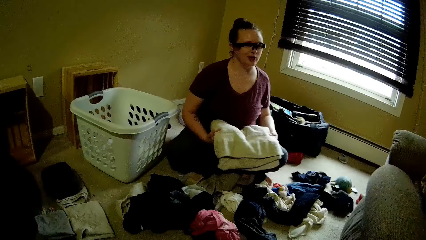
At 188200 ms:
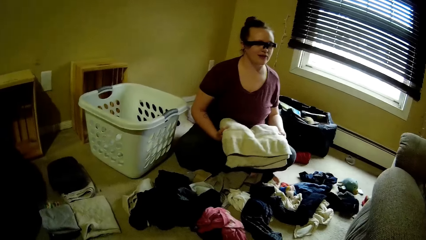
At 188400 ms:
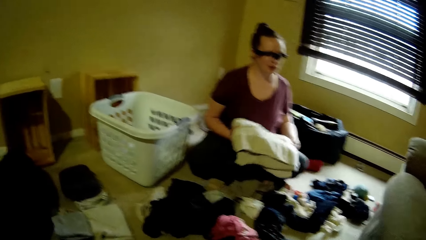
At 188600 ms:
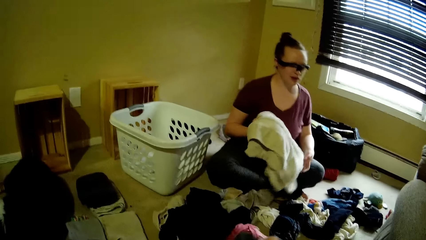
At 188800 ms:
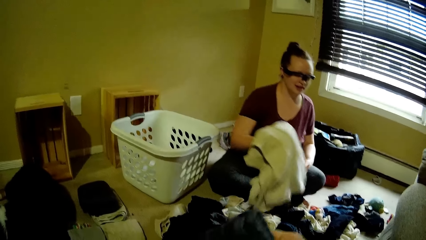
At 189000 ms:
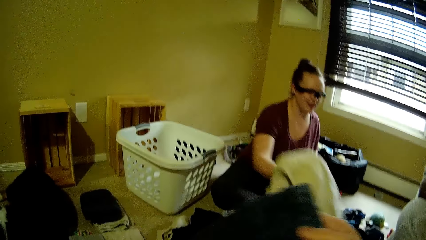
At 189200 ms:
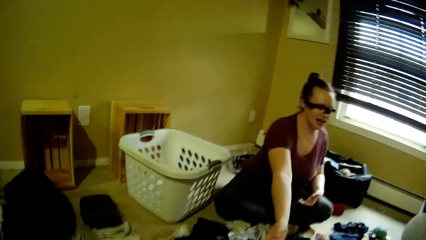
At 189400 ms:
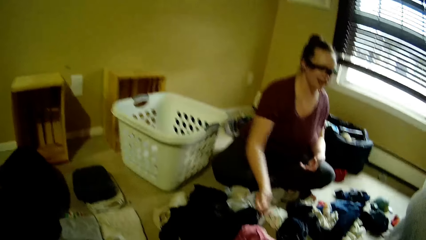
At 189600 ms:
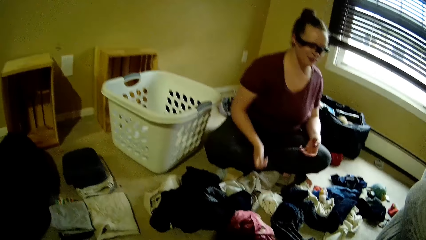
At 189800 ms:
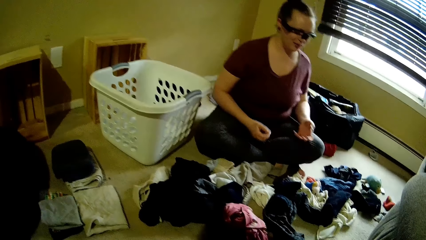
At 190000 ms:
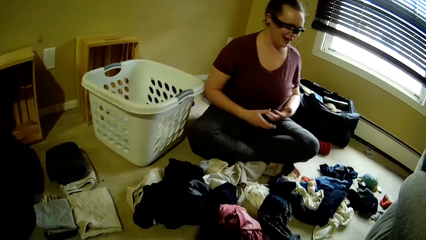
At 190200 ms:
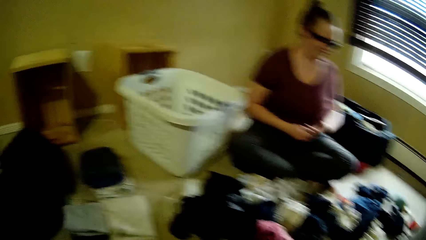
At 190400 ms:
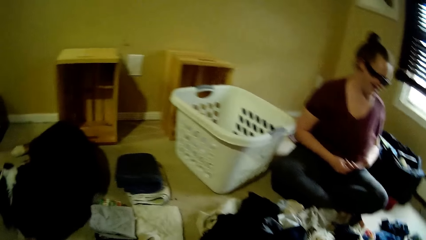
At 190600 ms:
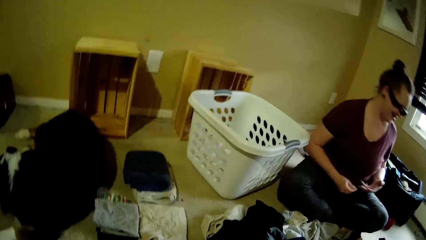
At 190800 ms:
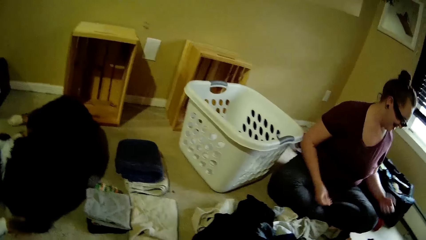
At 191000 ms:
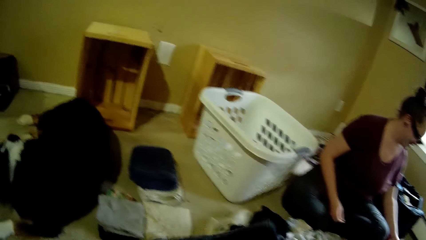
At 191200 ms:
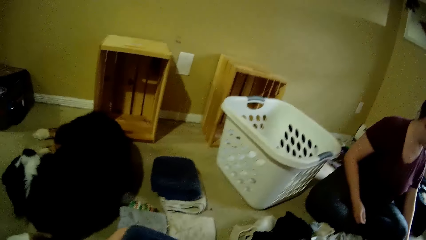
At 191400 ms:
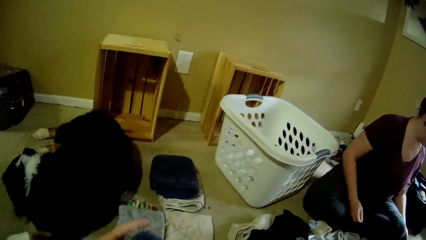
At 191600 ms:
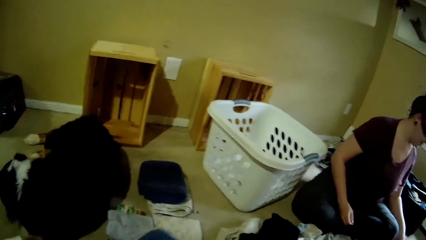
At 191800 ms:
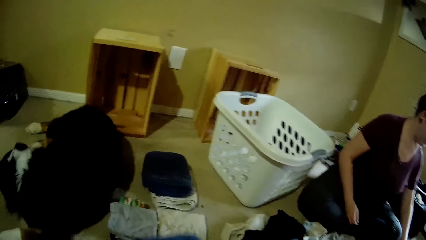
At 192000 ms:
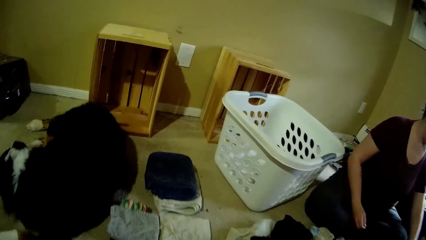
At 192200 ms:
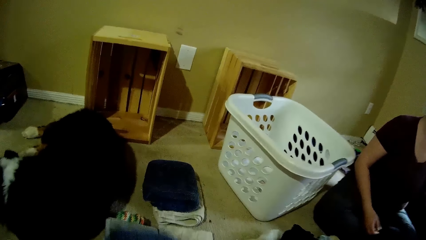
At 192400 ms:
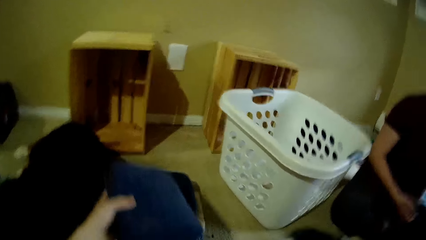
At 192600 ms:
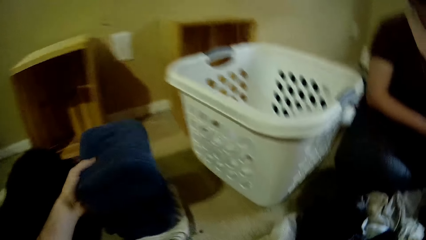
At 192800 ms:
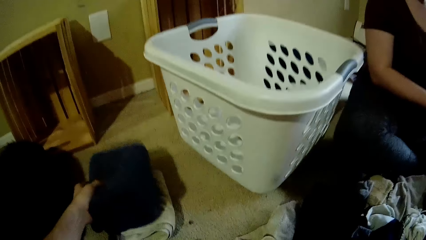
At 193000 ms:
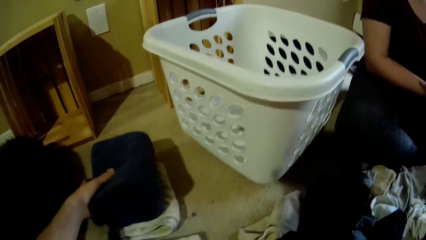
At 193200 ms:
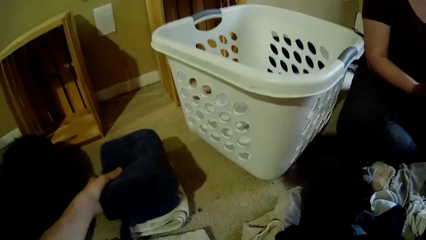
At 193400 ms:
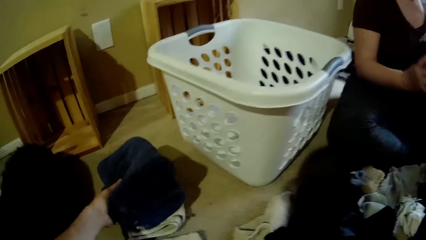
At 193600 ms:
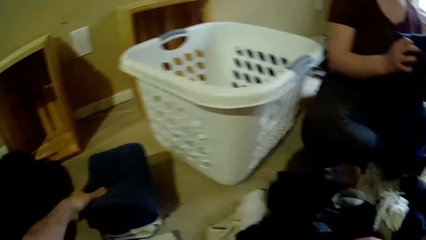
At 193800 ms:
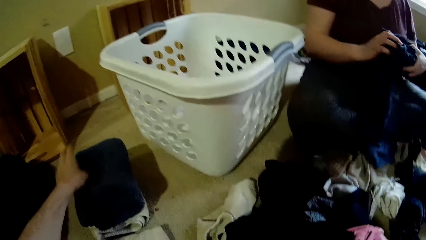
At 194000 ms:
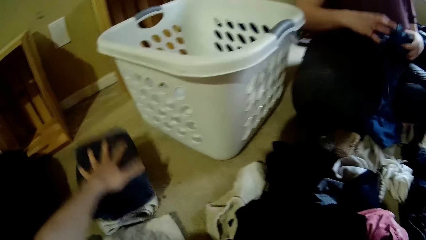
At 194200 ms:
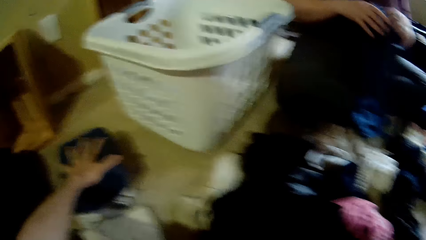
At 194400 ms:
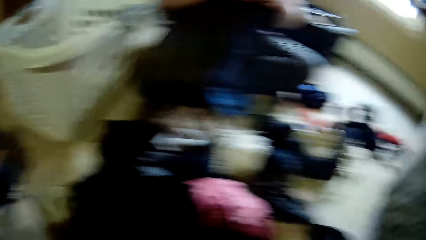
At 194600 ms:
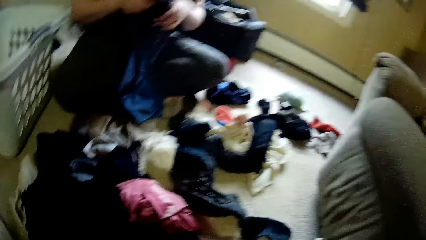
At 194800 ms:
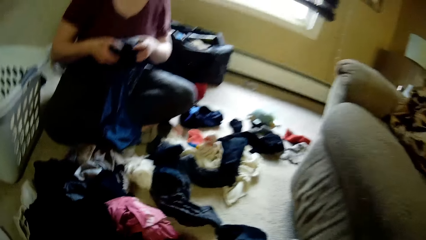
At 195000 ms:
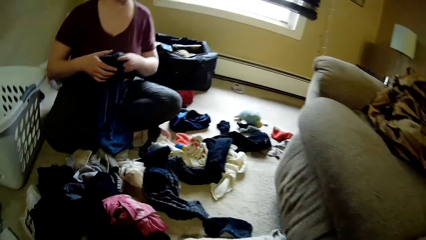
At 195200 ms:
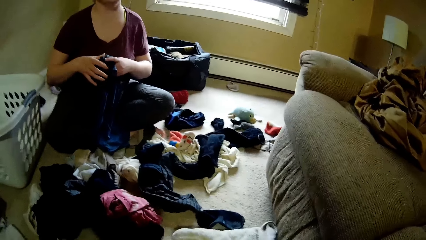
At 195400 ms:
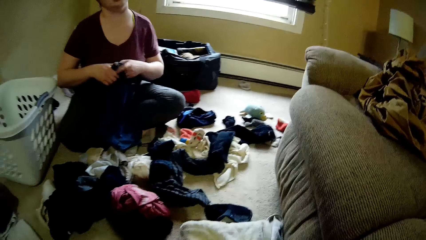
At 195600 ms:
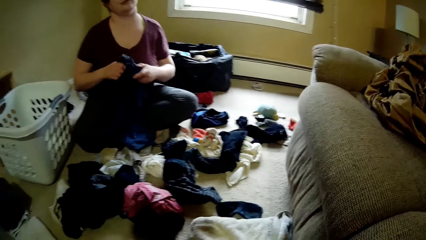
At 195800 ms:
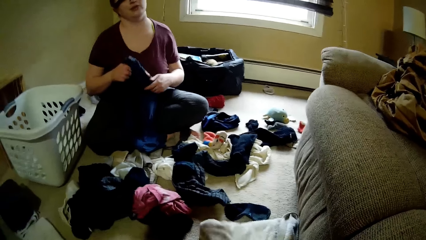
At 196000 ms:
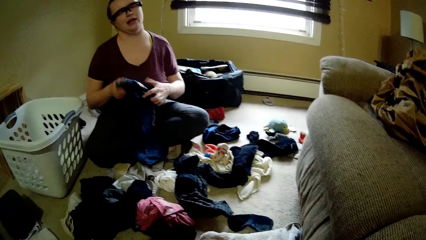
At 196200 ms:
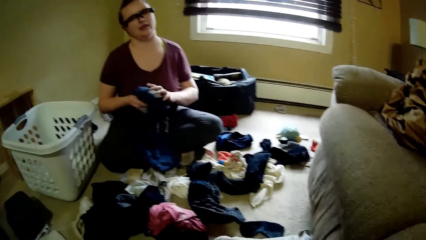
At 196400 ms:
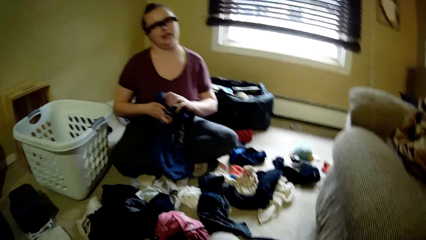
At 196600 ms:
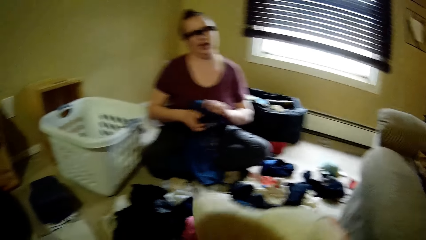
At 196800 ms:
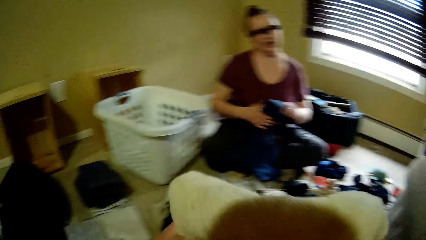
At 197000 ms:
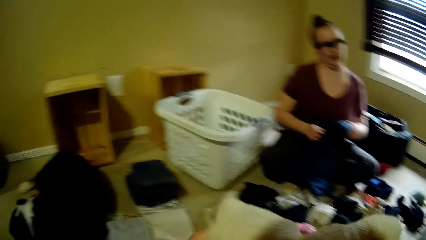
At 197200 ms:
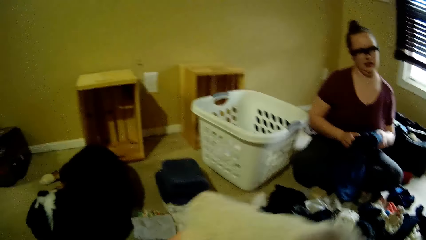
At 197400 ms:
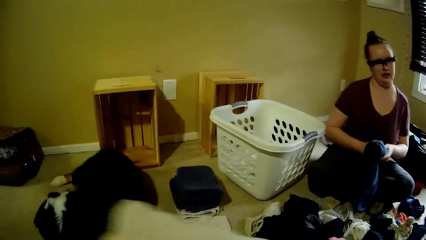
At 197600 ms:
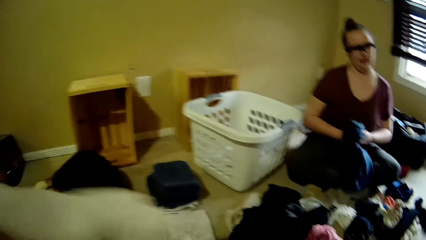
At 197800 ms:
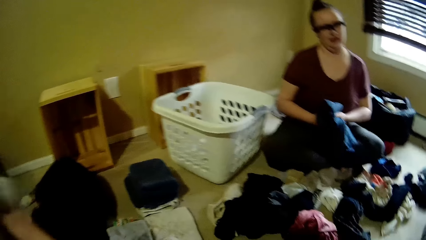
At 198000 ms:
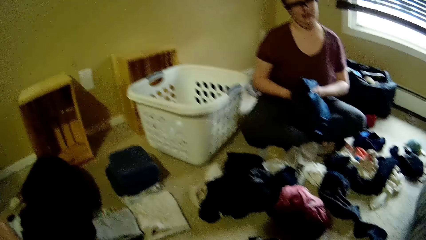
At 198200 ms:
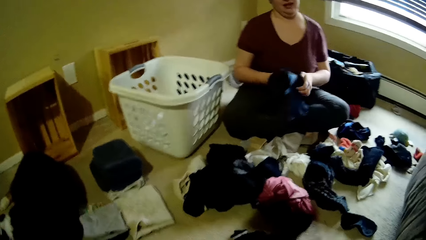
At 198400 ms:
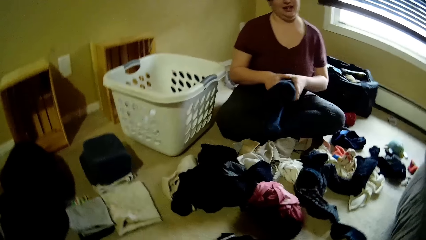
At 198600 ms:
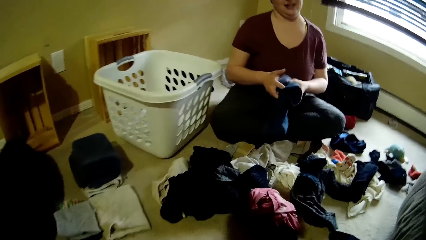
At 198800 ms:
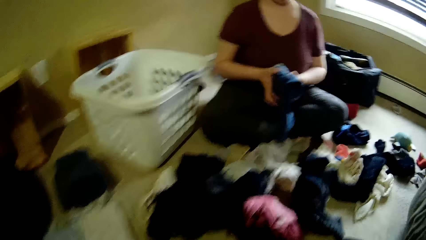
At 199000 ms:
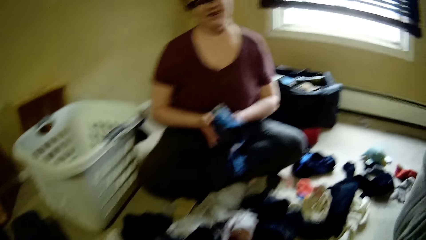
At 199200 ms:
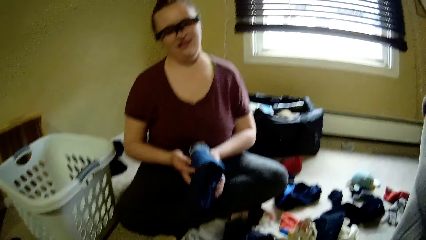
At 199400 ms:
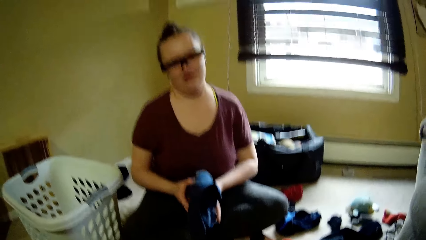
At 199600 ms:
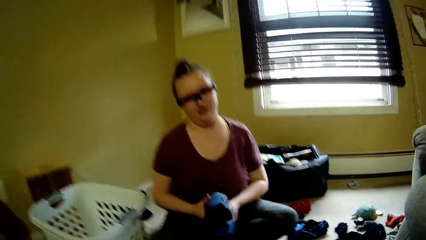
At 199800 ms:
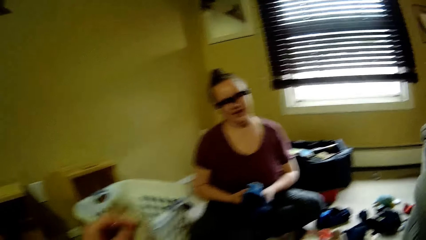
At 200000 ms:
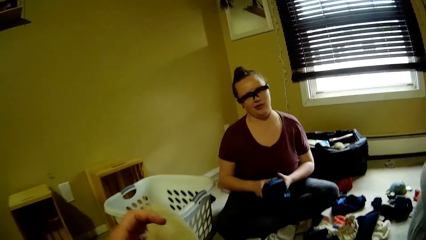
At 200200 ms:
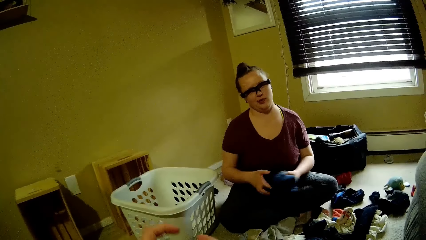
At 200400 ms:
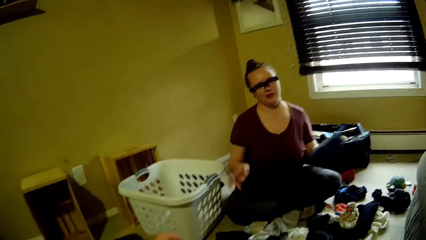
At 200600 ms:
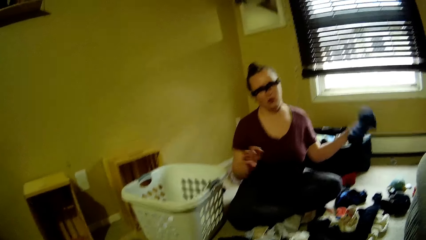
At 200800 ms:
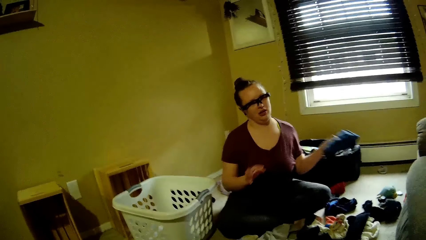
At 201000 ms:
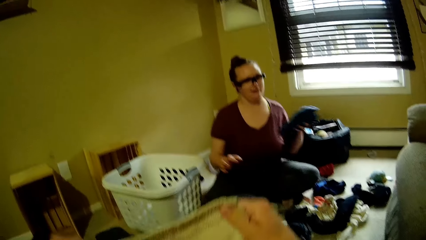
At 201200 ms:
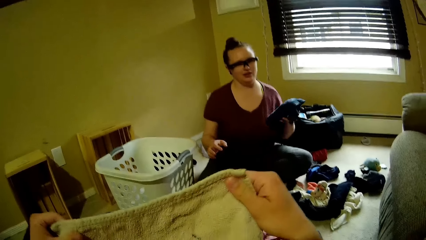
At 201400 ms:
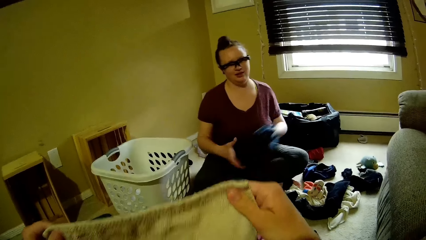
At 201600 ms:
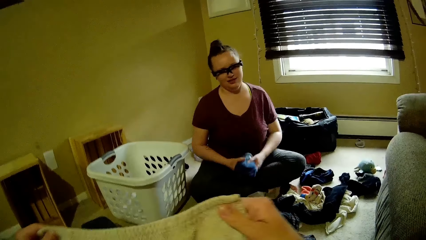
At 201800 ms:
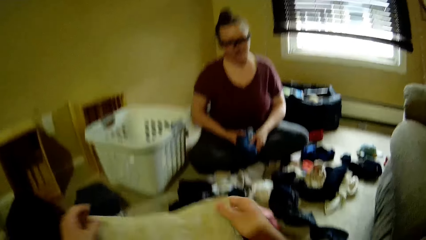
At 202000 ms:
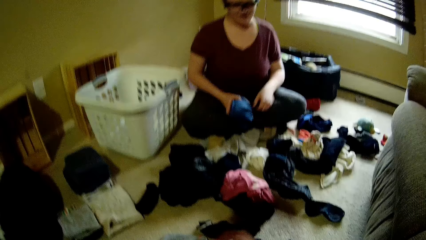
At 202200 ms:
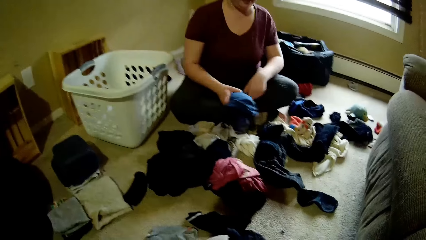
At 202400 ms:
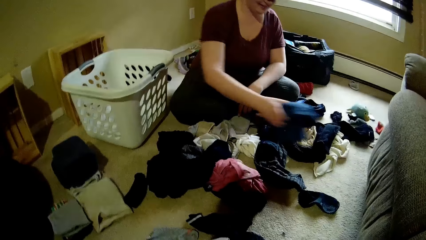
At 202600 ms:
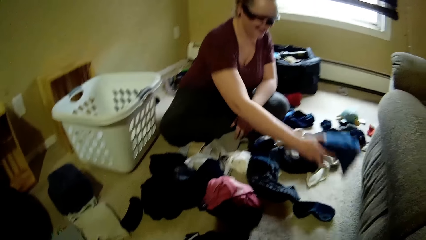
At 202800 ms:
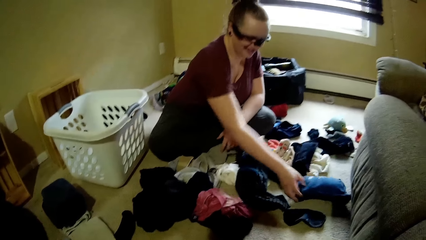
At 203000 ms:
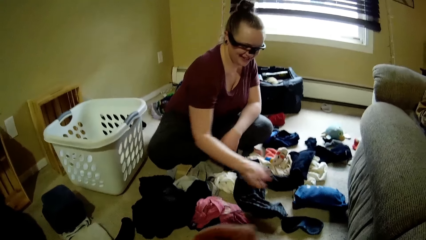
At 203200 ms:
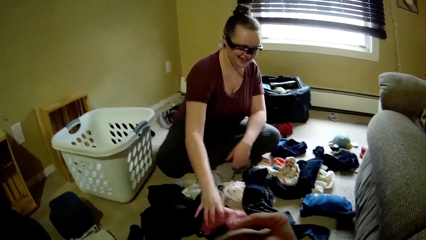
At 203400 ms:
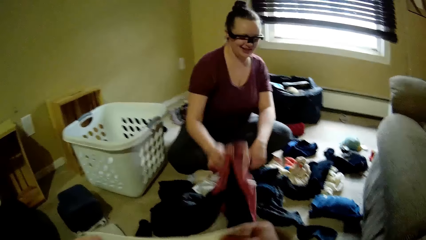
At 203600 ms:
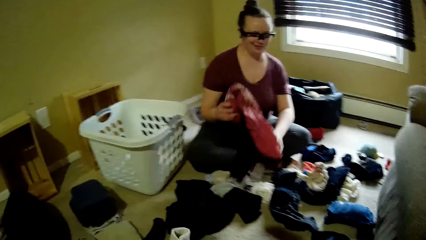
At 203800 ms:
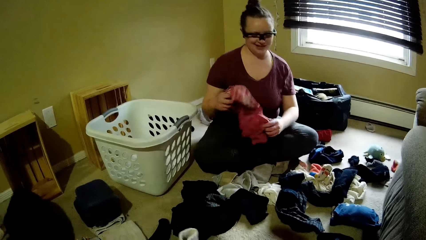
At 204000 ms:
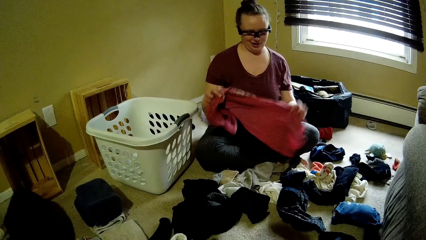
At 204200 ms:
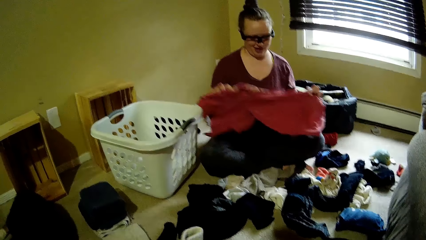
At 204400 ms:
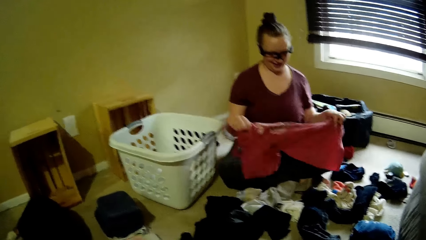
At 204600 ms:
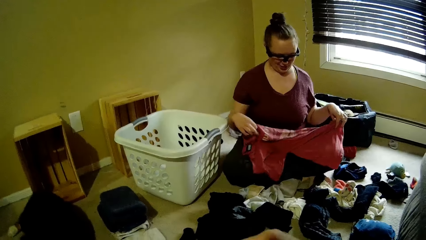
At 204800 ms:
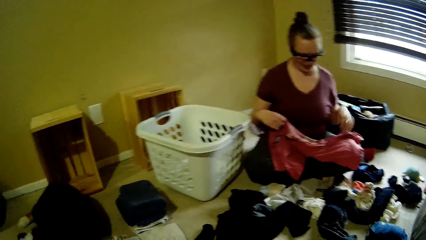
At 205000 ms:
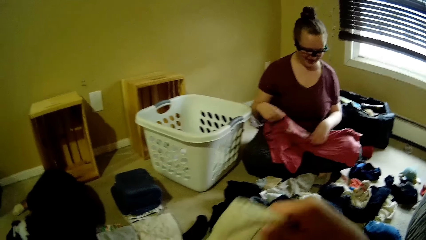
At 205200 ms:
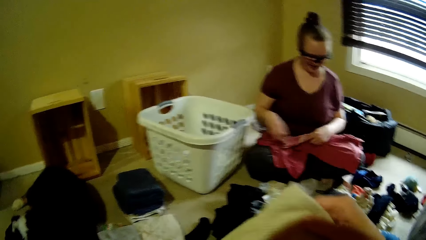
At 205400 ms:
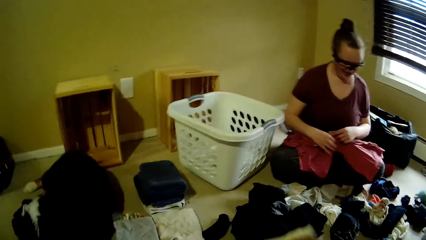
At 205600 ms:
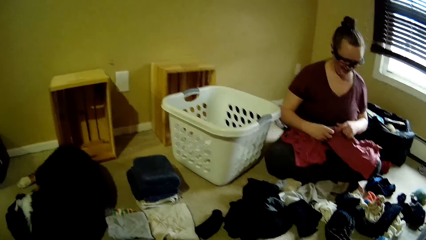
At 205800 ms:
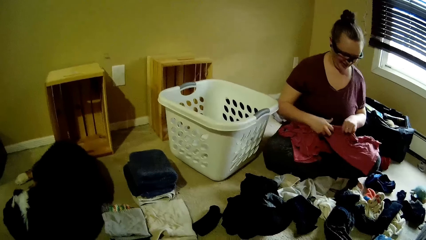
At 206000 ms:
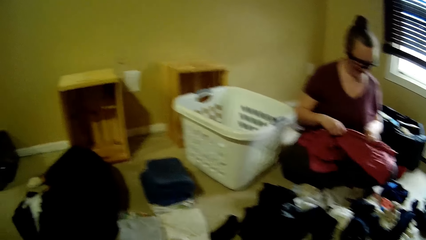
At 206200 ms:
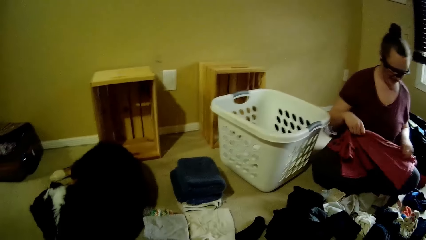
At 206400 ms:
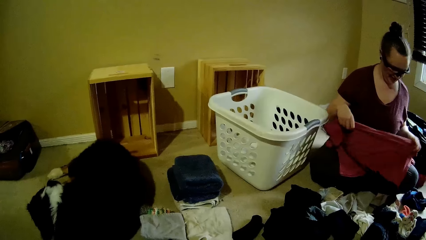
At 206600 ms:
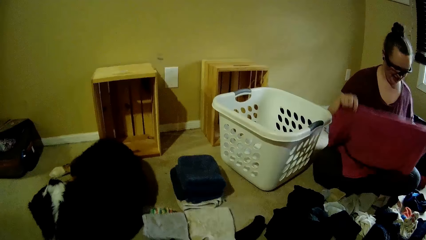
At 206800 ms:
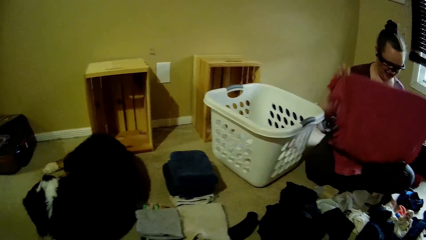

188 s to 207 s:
The woman drops the cloth on the floor with her right hand. The camera wearer drops the cloth on the floor with her right hand. They arrange clothes. The woman folds the clothes with both hands. The camera wearer picks the cloth from the floor with his left hand. They pick the cloth from the floor with his left hand again. The woman drops the cloth on the floor with her right hand. The woman picks a cloth from the floor with her right hand. The woman folds the clothes with both hands.
